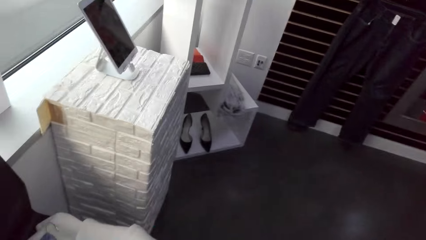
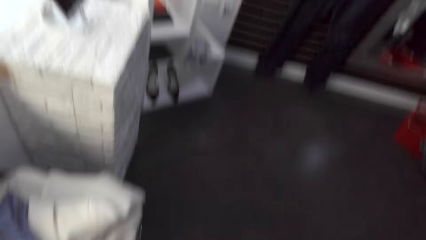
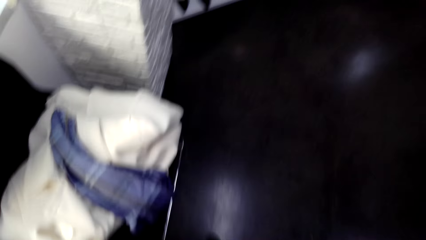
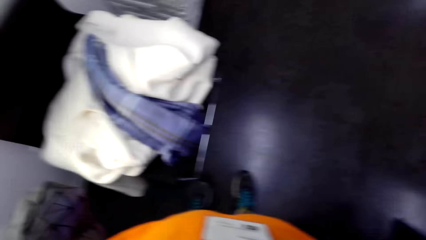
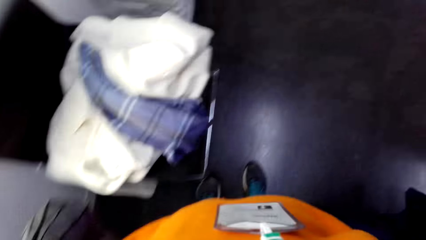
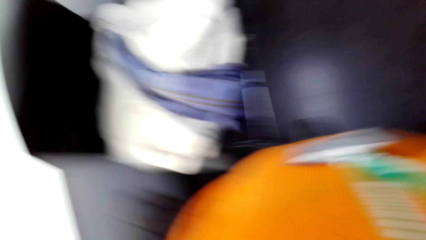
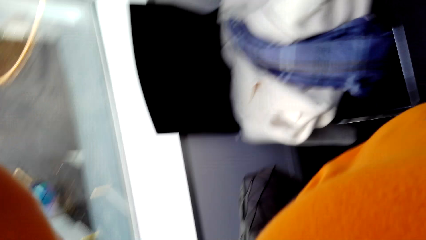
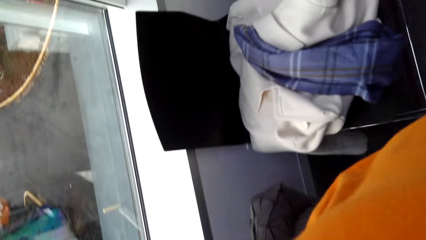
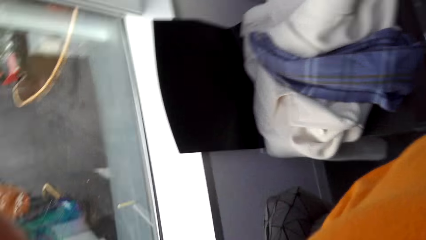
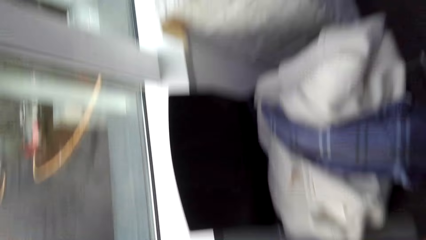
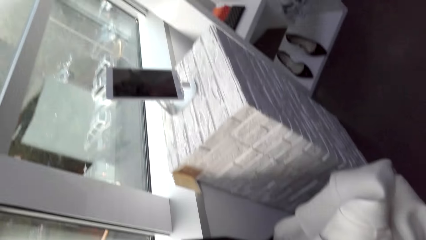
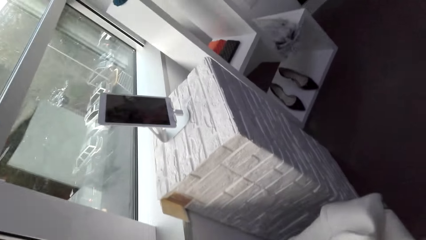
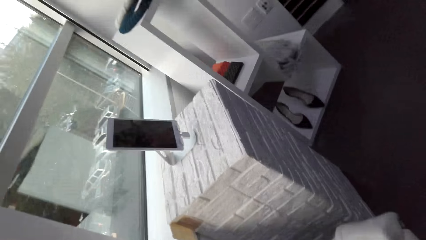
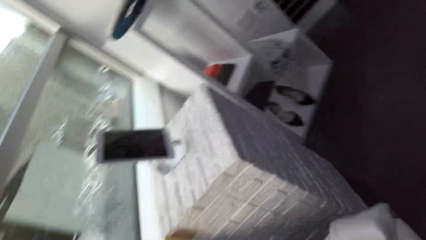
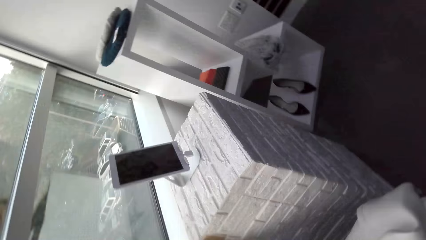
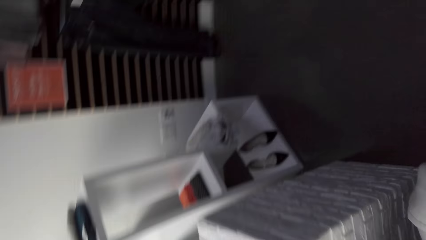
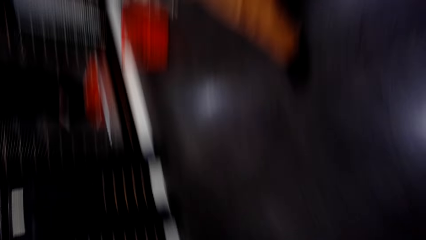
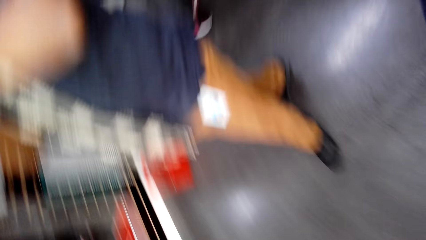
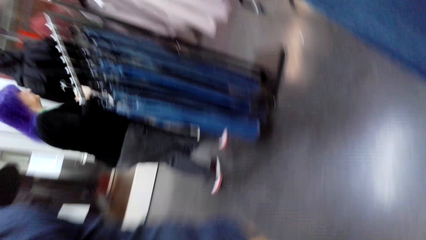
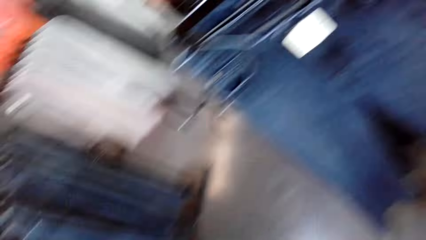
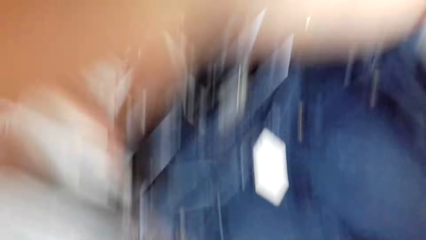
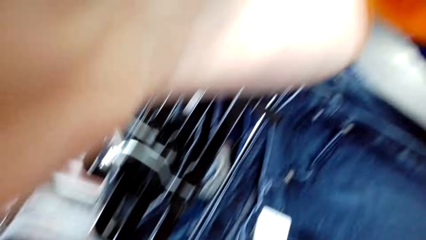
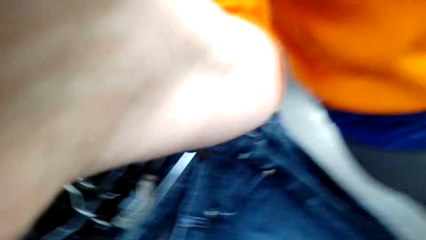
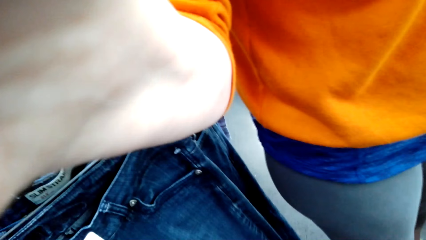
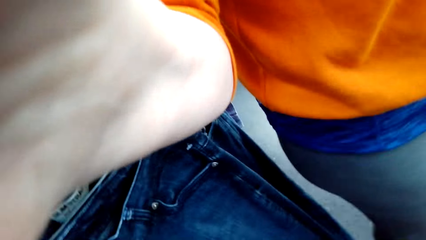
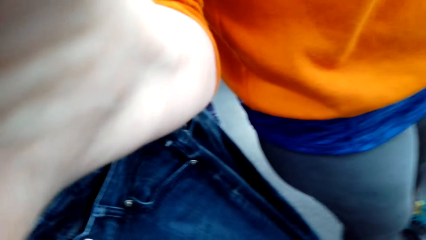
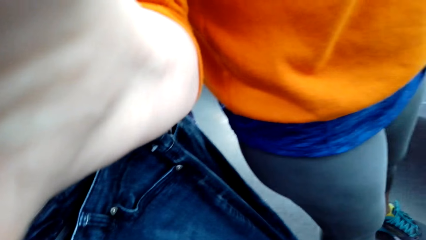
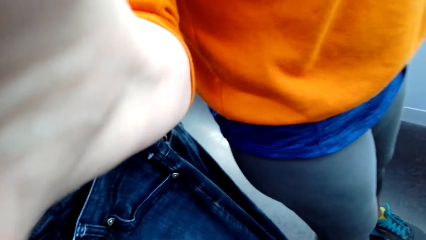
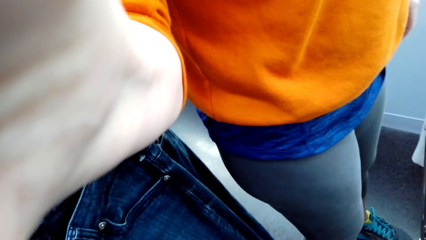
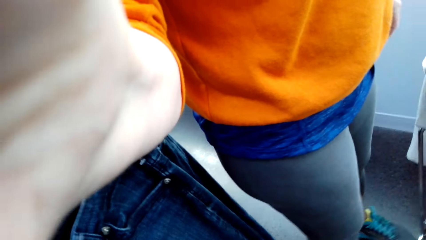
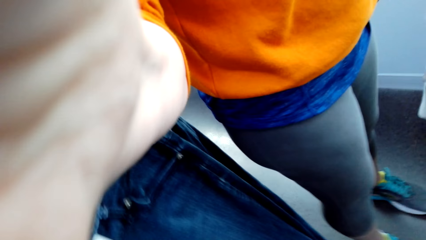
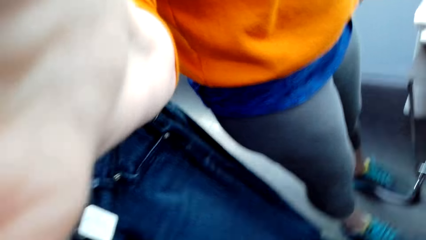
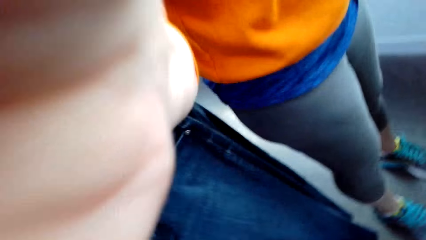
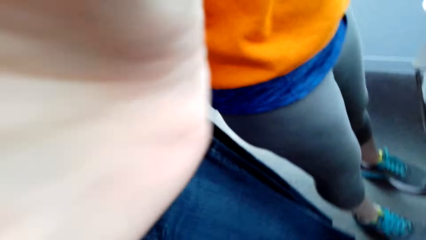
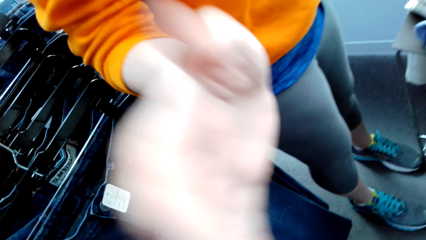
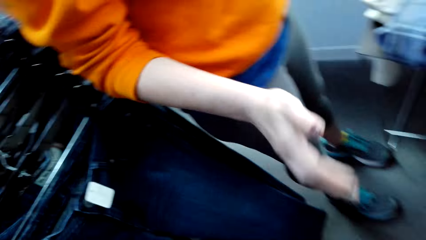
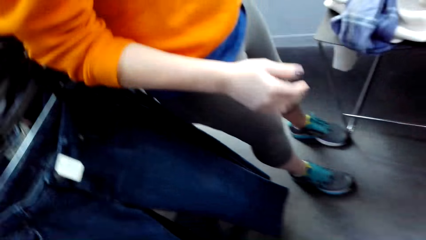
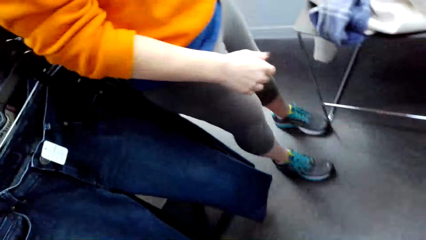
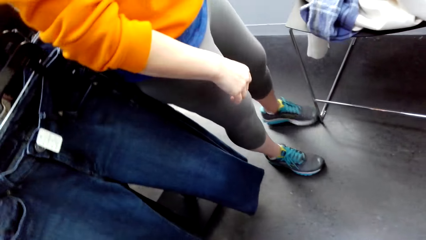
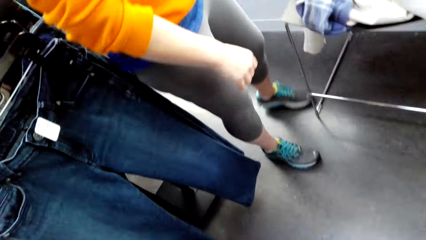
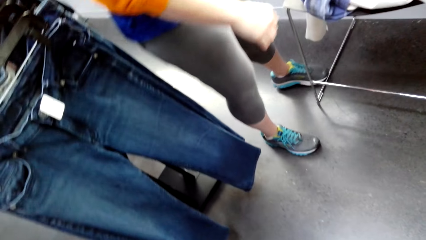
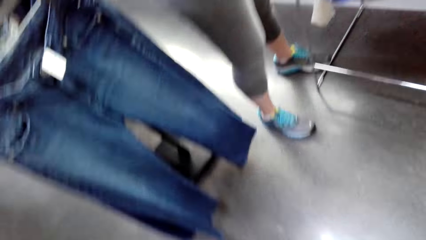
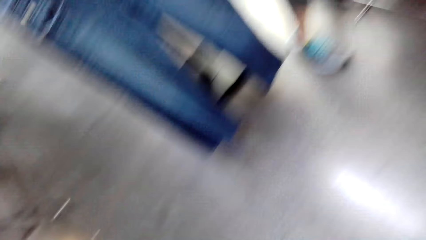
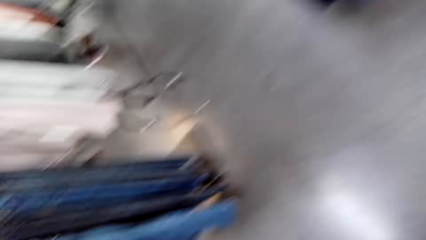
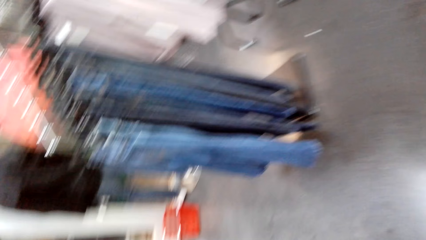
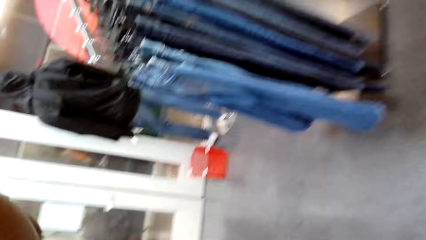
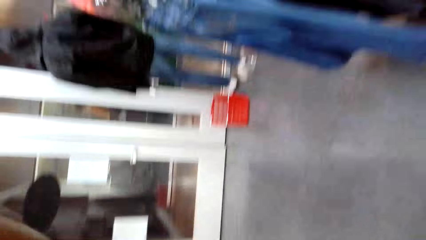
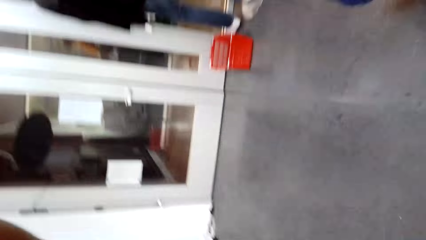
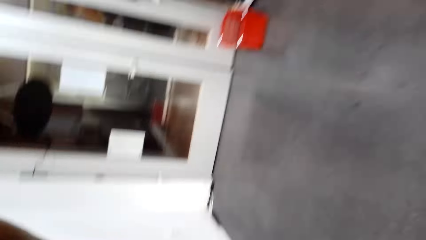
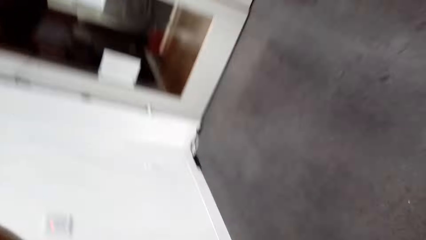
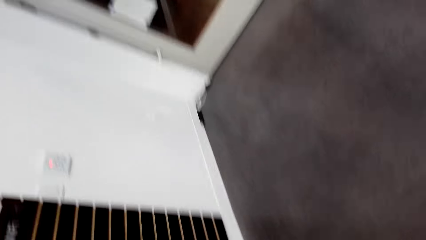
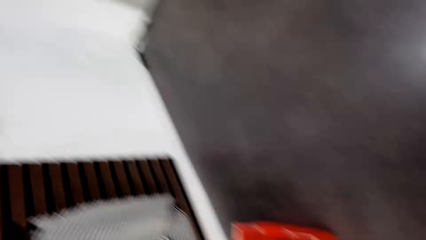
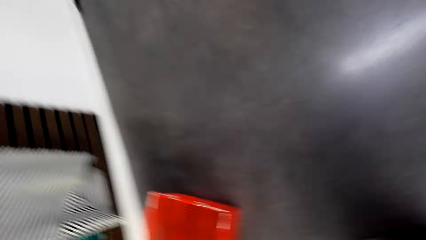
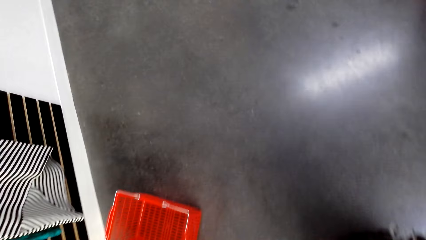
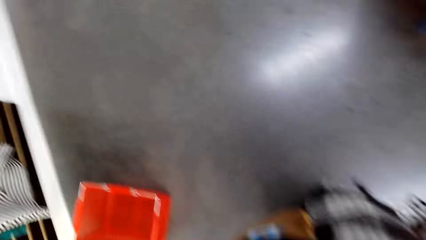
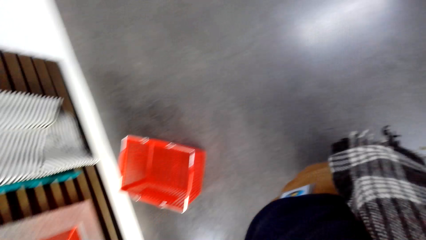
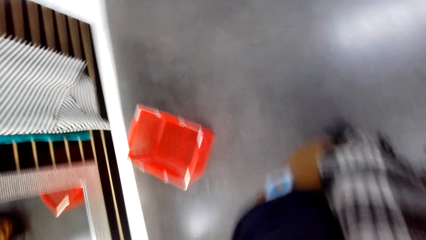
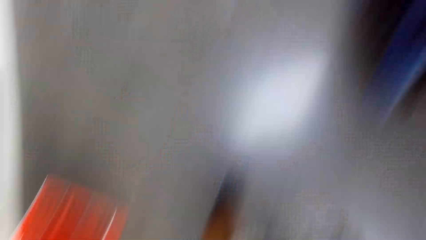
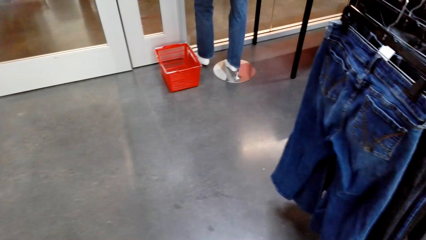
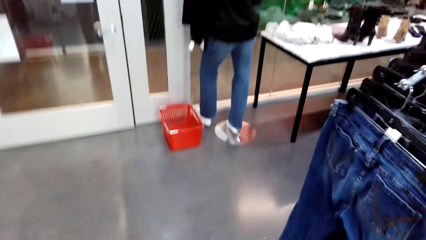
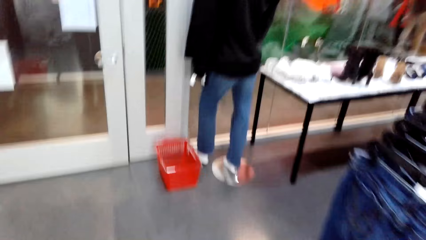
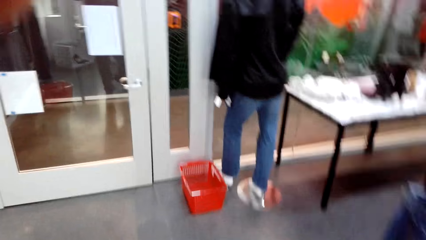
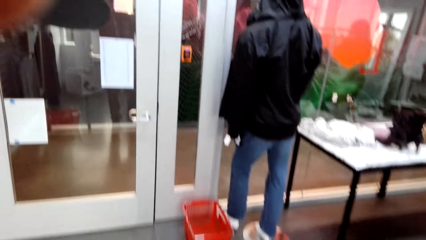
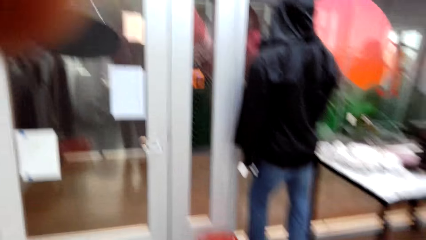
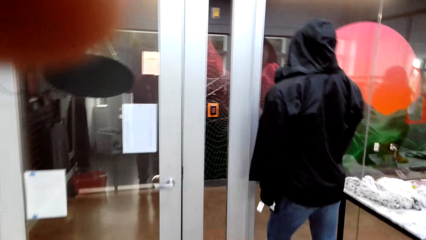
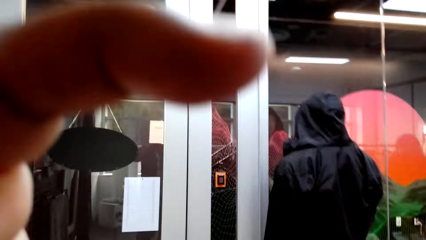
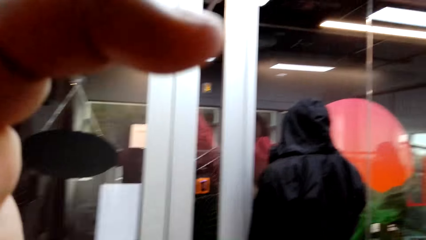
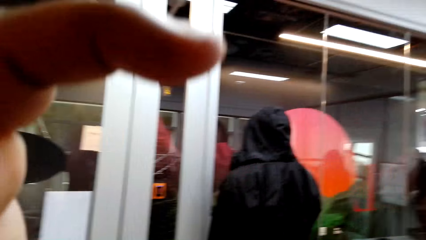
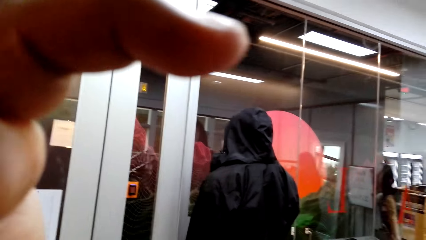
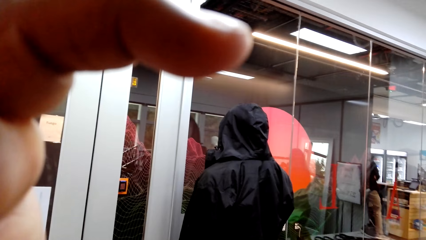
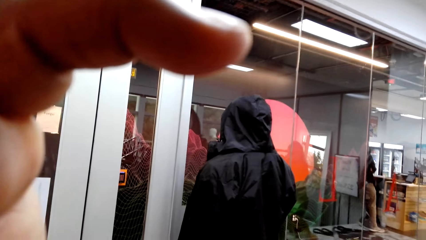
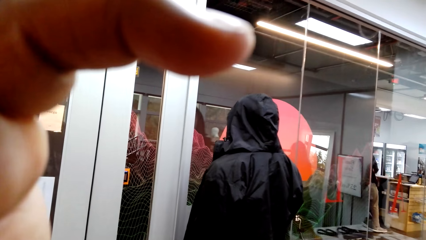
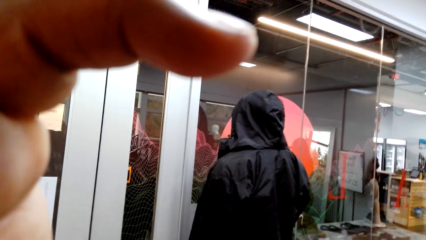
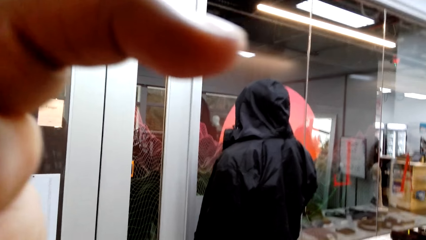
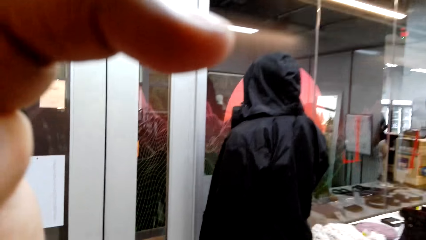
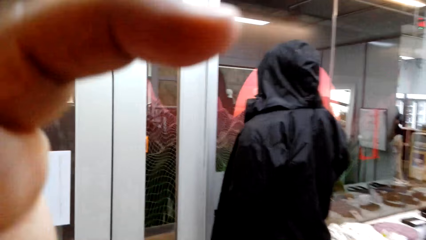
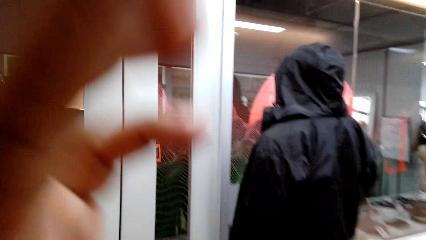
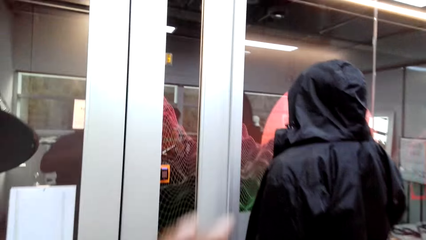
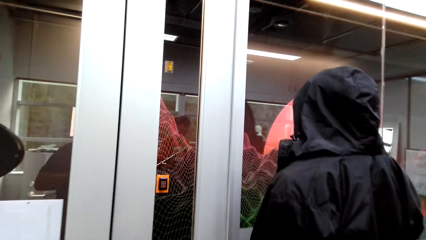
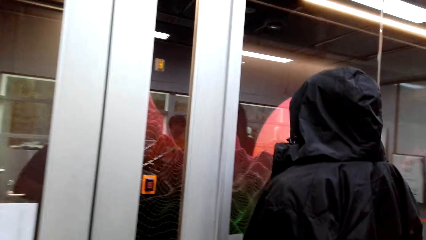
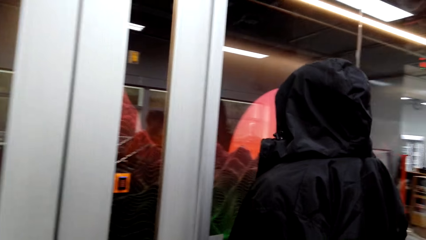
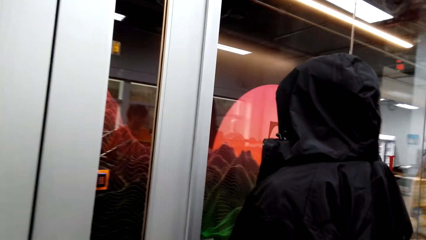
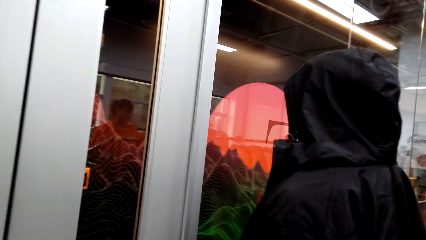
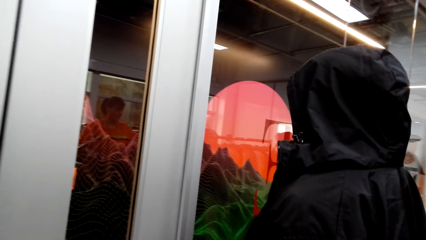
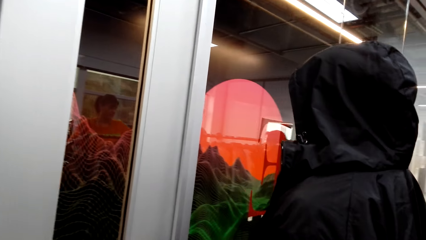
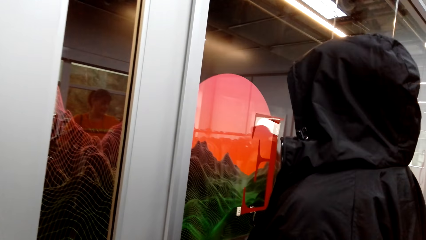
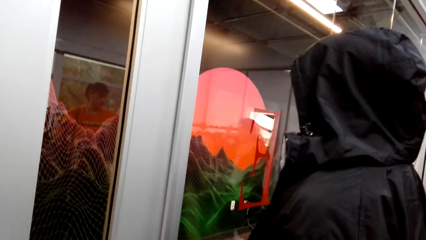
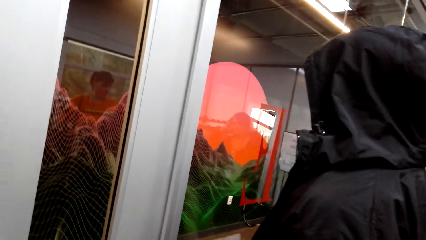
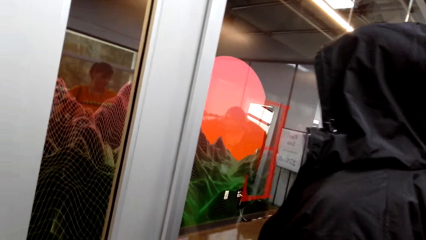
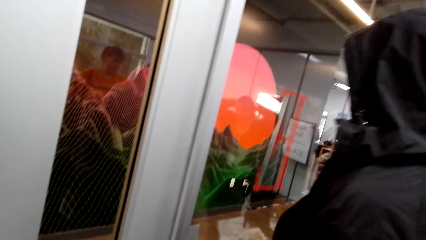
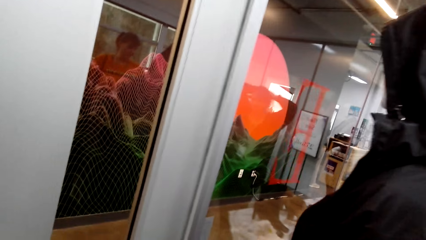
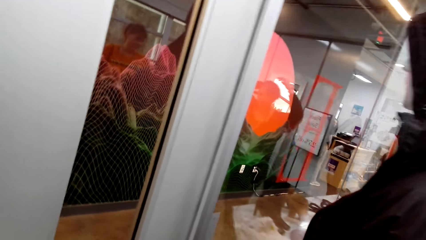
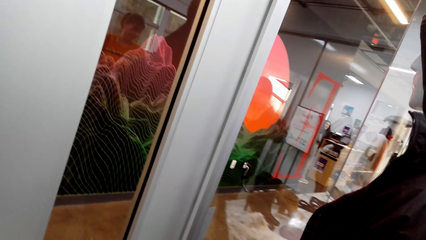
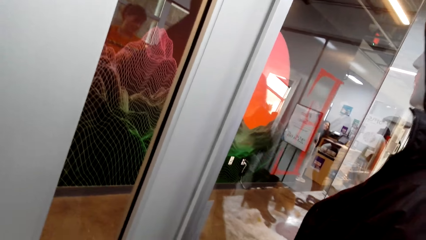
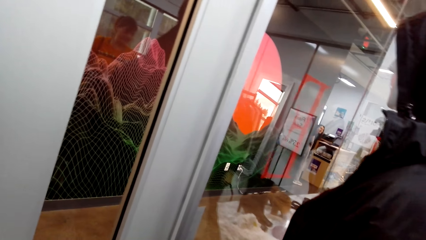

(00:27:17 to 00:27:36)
The camera wearer moves around. They touch the camera. They look around the room. They talk to a lady. The lady raises a hand. The camera wearer puts the camera on the head of a man. The lady lowers the hand. The lady moves around. The camera wearer moves around. The man walks around the room. The camera wearer raises a hand, lowers the hand and moves around.
